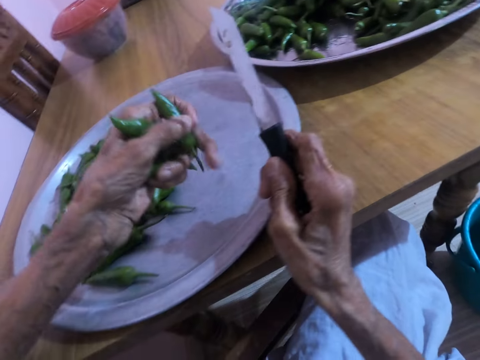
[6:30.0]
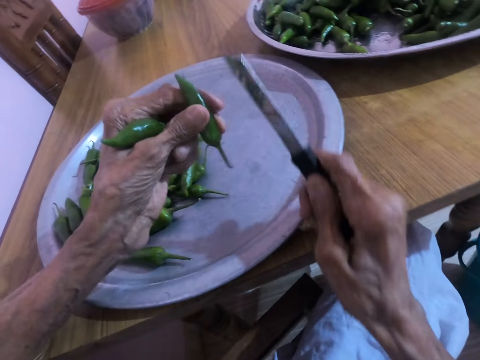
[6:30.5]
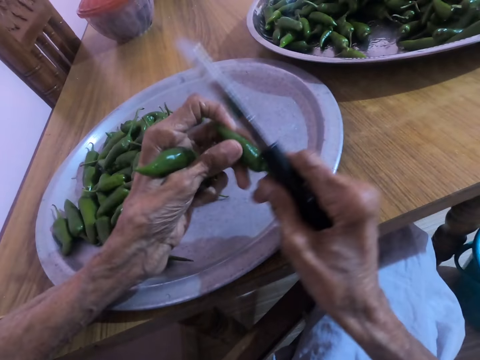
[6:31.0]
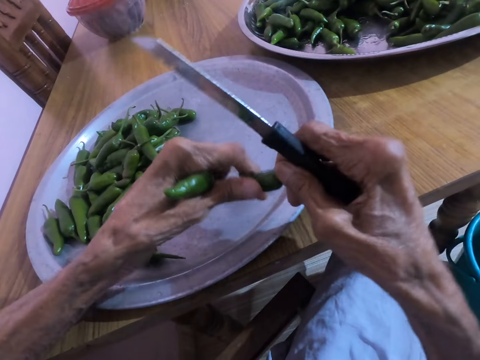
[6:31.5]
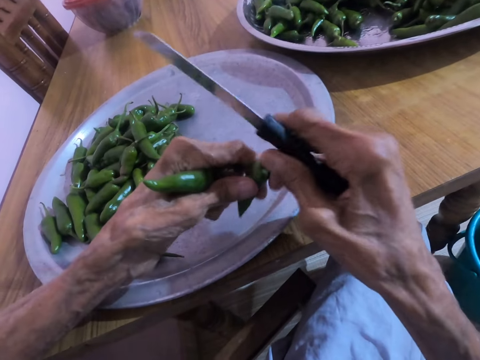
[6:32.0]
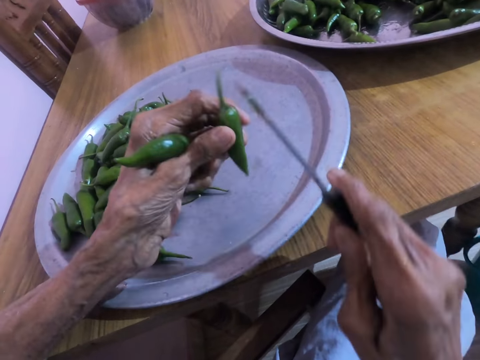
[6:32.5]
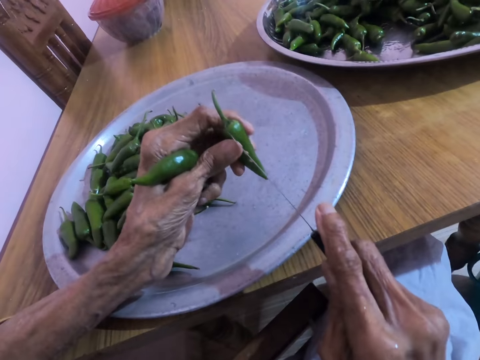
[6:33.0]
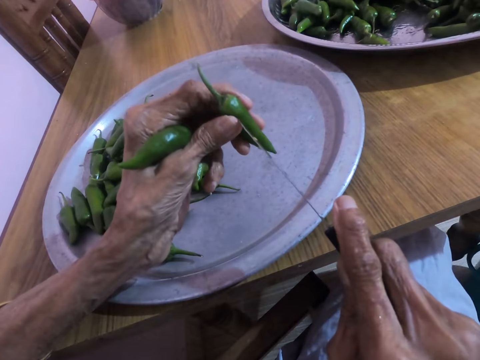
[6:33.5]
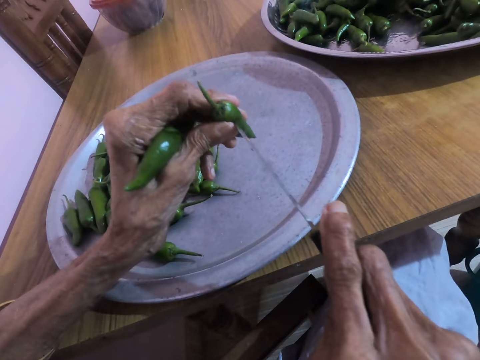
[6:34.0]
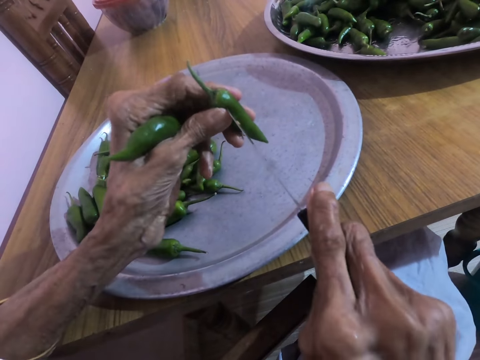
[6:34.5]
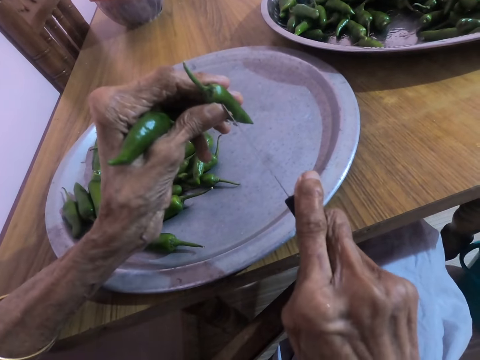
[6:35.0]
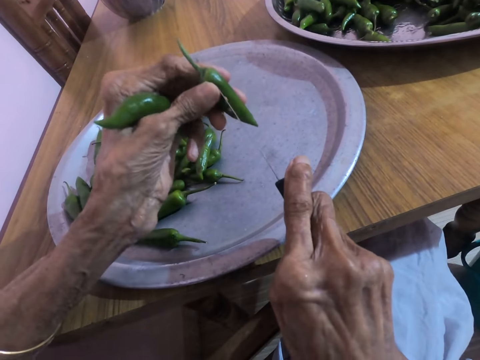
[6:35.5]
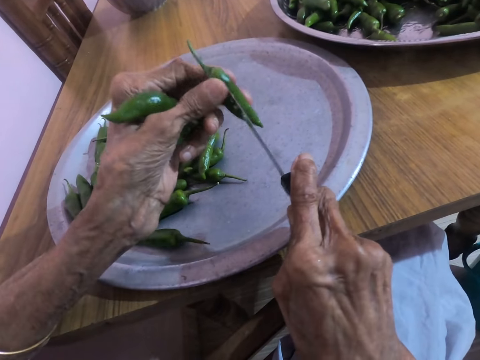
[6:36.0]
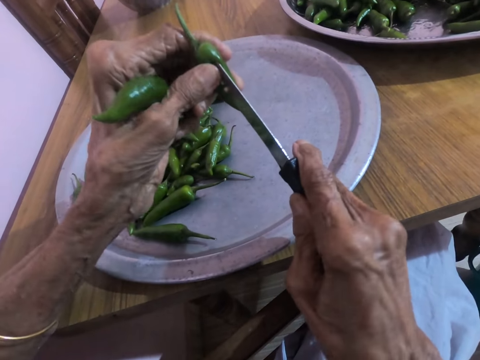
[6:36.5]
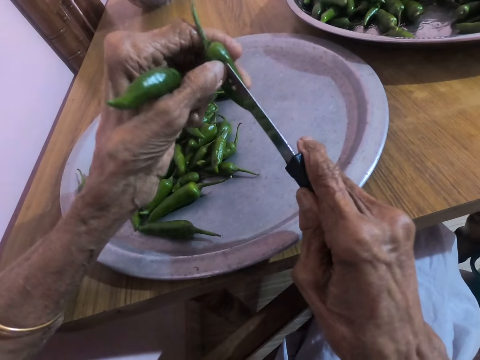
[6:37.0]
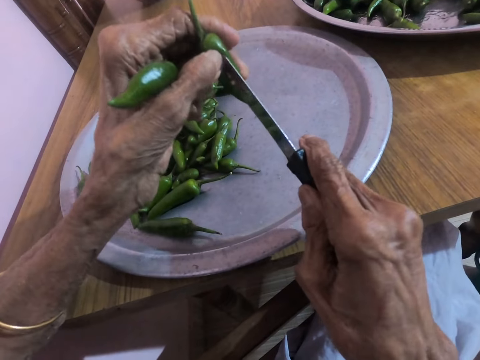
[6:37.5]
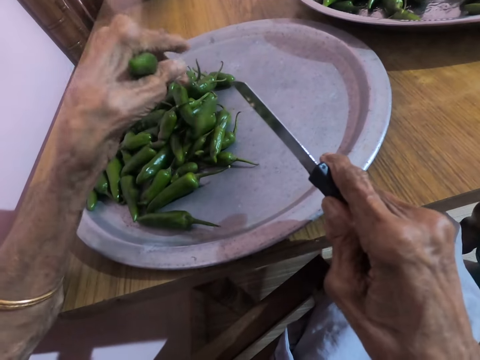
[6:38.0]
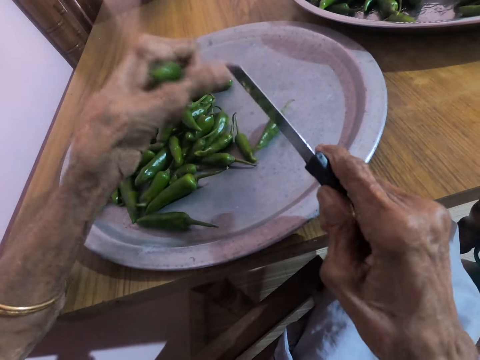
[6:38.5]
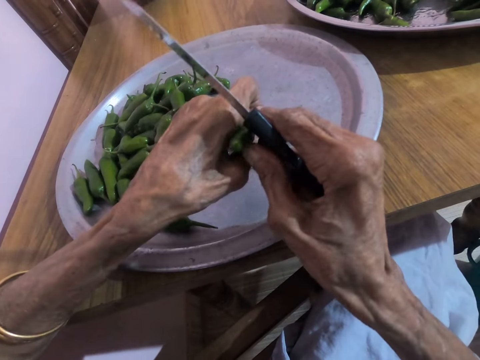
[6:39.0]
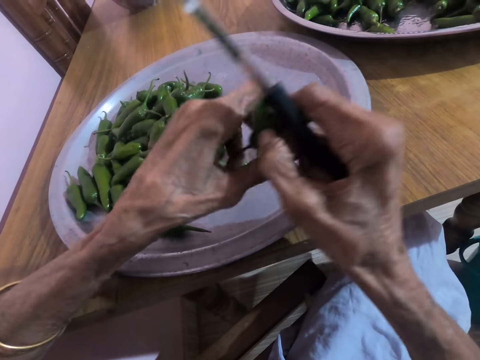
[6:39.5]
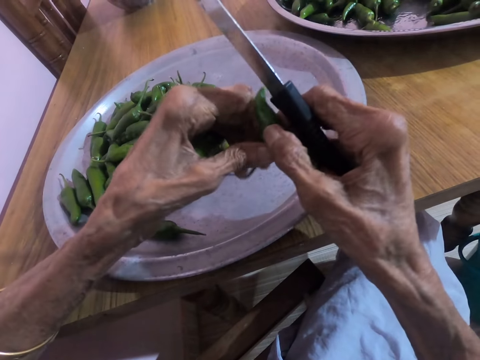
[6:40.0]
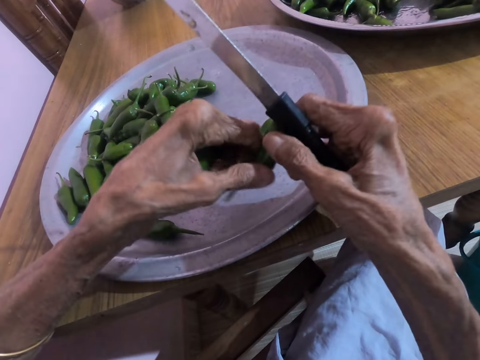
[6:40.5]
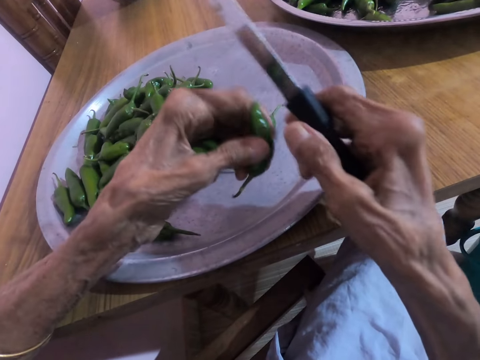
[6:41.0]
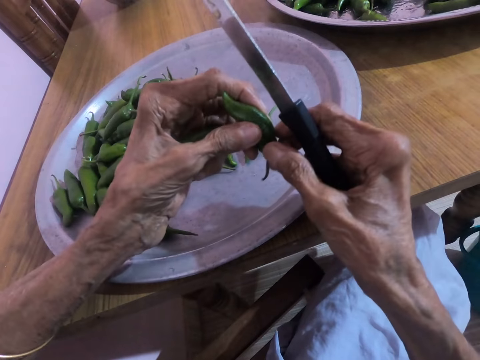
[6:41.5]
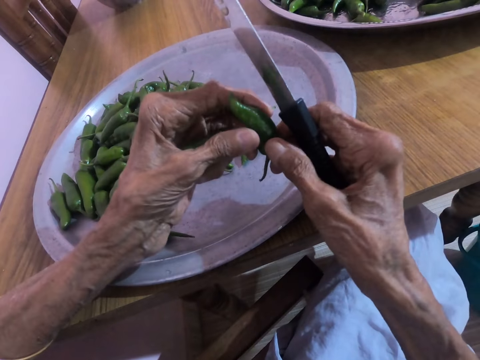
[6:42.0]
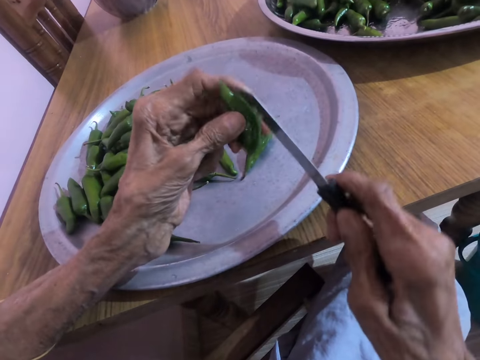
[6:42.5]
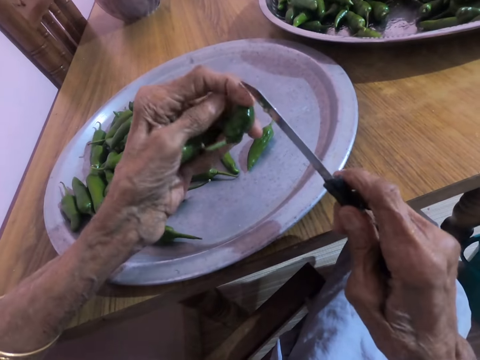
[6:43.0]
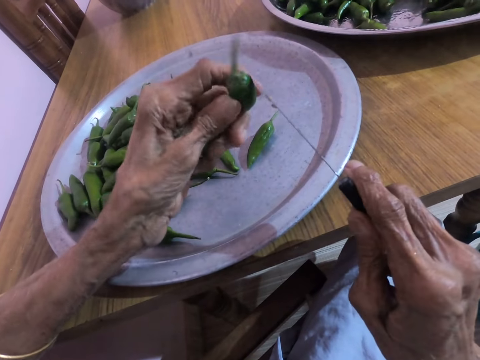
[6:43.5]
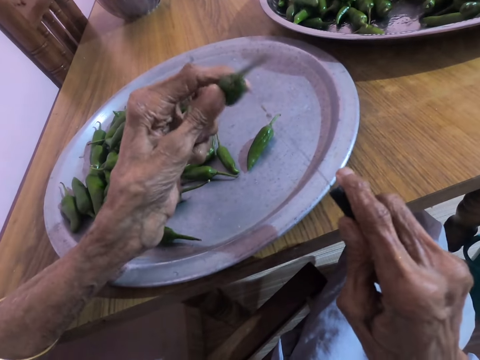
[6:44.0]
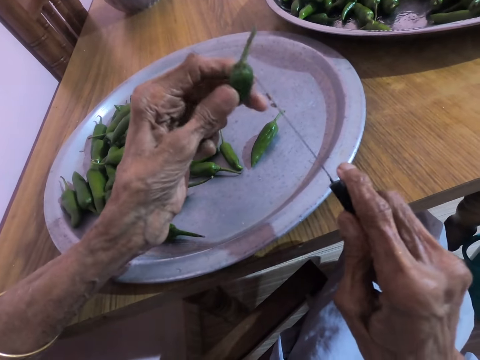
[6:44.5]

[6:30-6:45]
The camera wearer cuts the side of a green scotch bonnet in his left hand with the knife in his right hand. He drops the green scotch bonnet in the tray on the table with his left hand. He touches the green scotch bonnet in his left hand with his right hand.

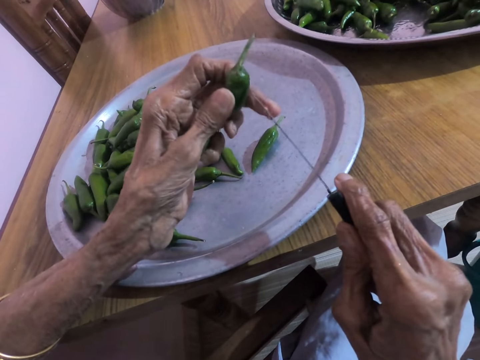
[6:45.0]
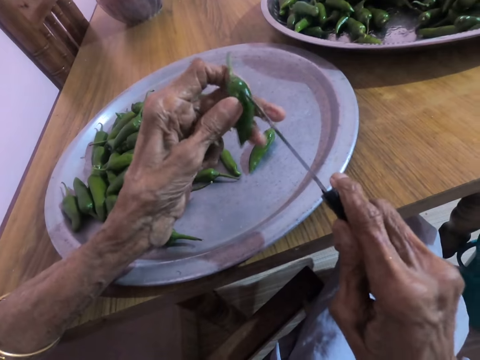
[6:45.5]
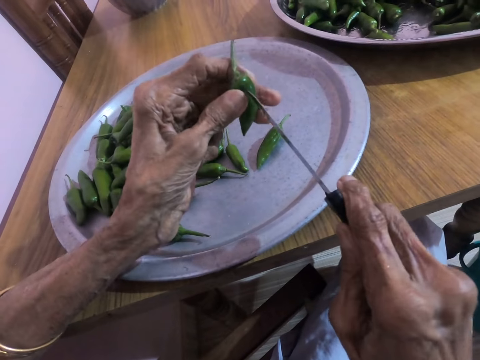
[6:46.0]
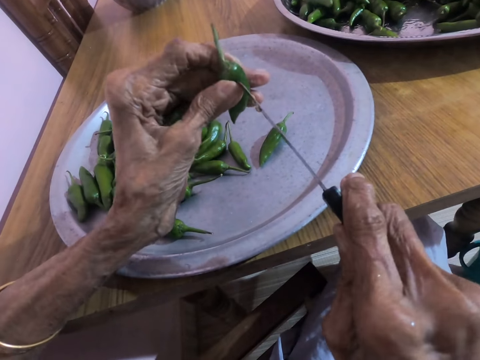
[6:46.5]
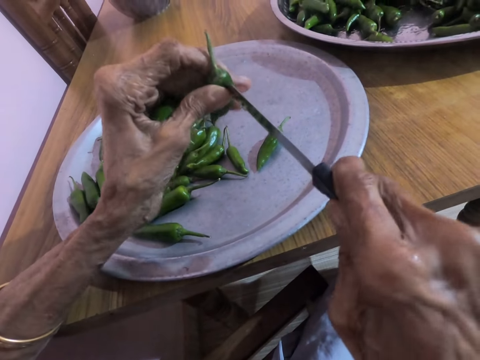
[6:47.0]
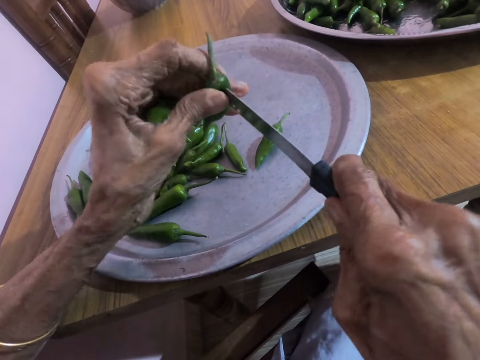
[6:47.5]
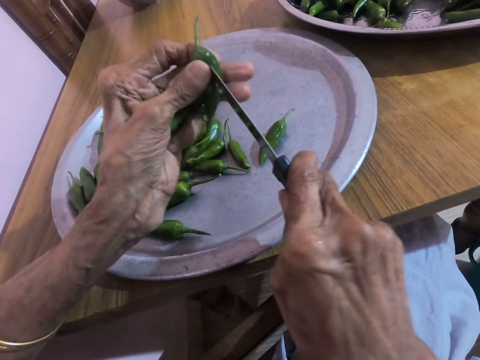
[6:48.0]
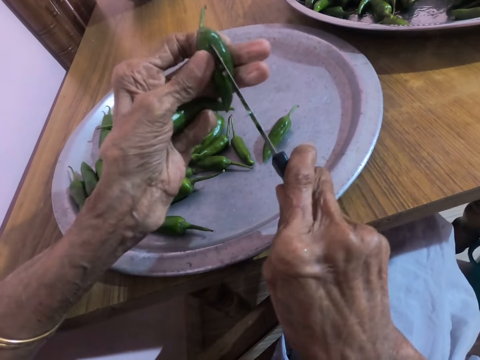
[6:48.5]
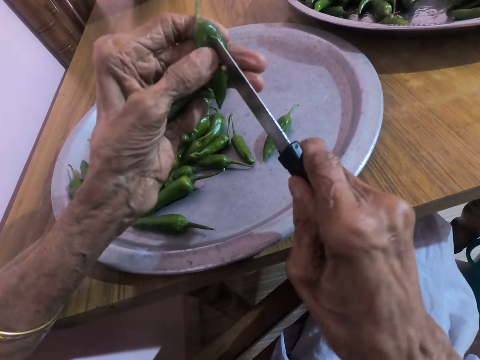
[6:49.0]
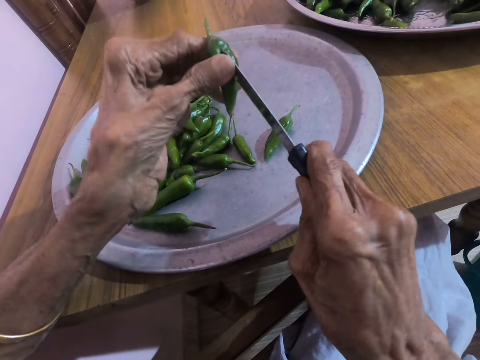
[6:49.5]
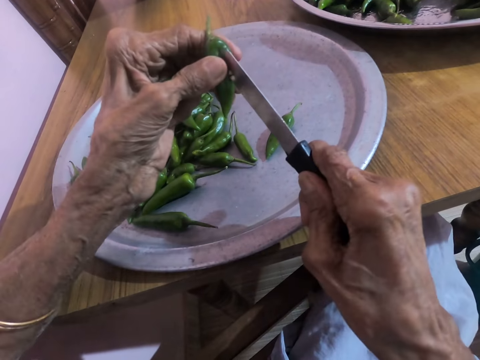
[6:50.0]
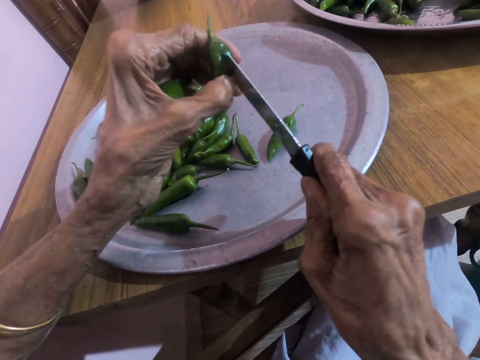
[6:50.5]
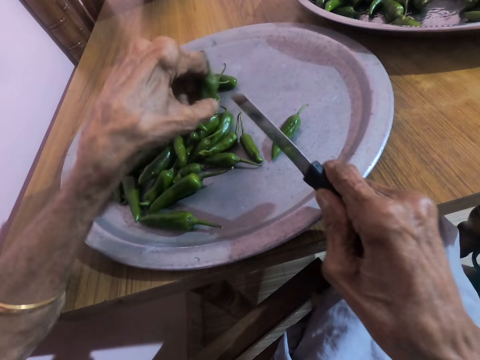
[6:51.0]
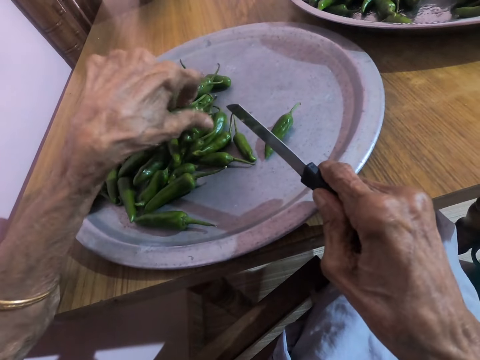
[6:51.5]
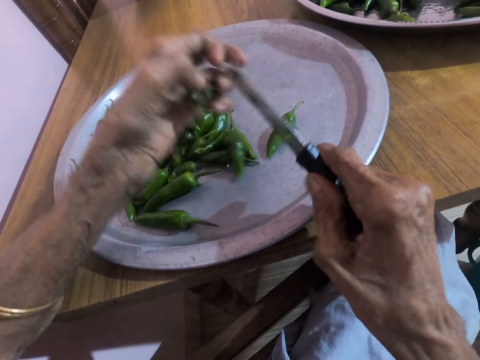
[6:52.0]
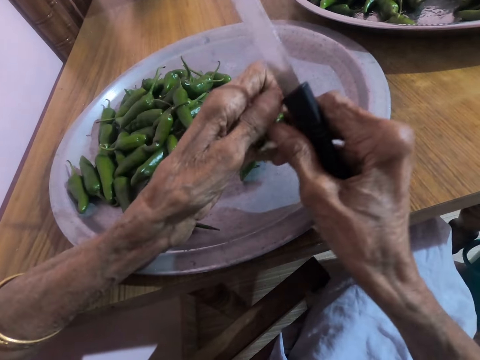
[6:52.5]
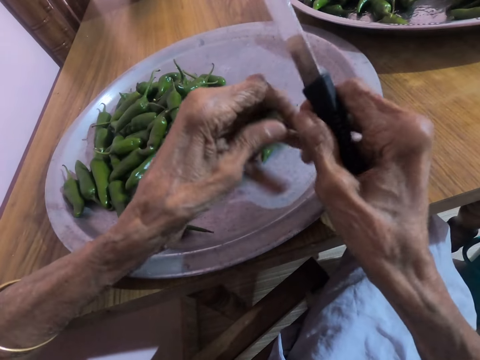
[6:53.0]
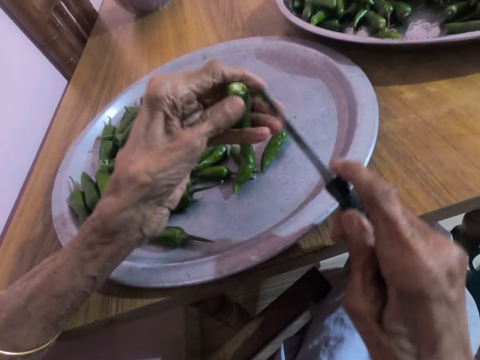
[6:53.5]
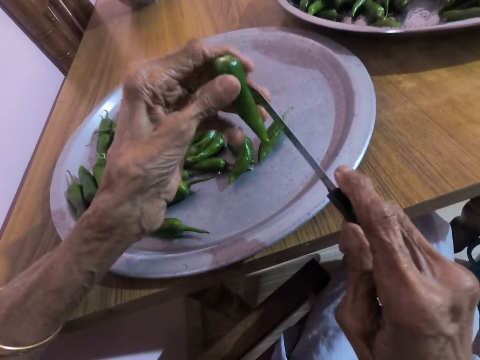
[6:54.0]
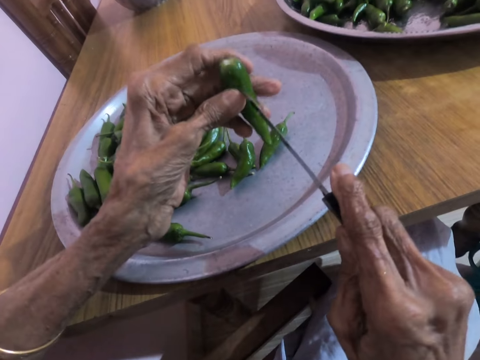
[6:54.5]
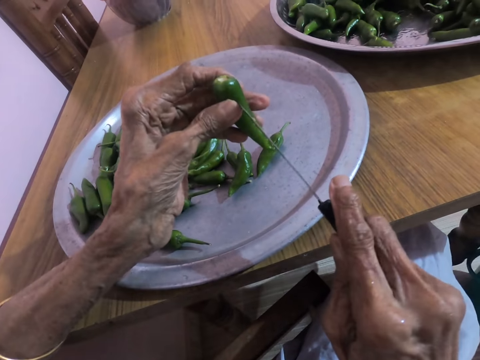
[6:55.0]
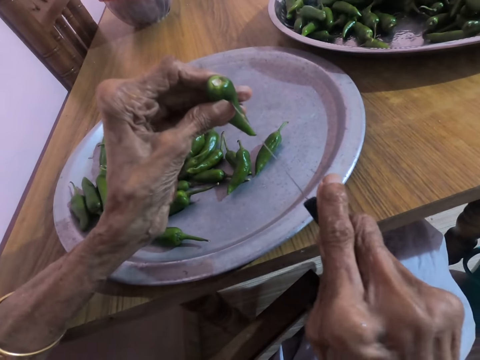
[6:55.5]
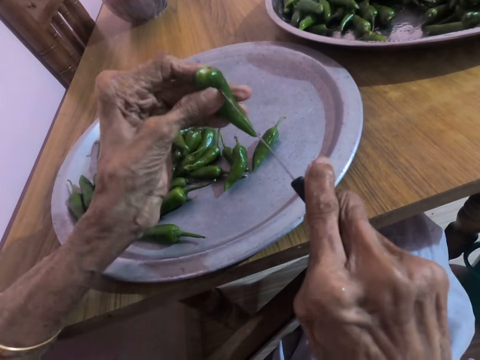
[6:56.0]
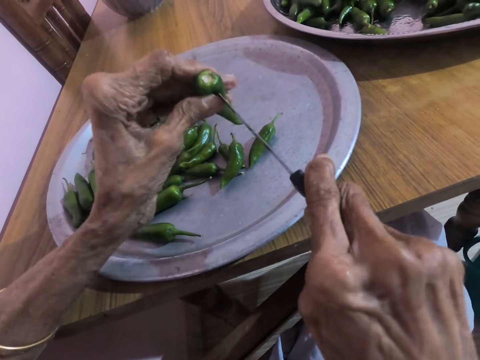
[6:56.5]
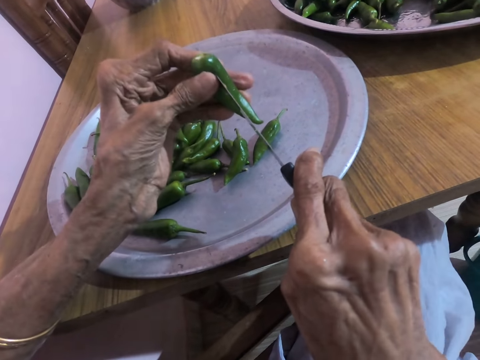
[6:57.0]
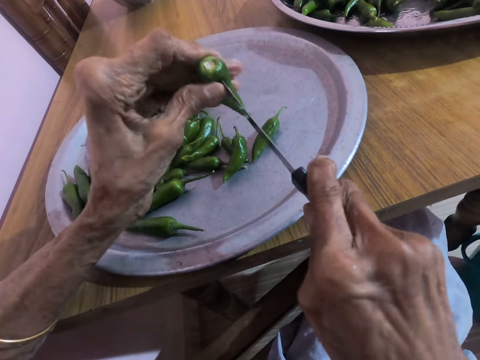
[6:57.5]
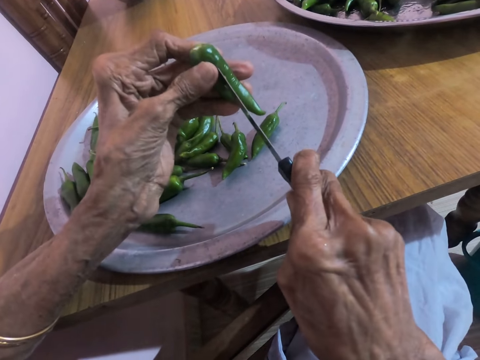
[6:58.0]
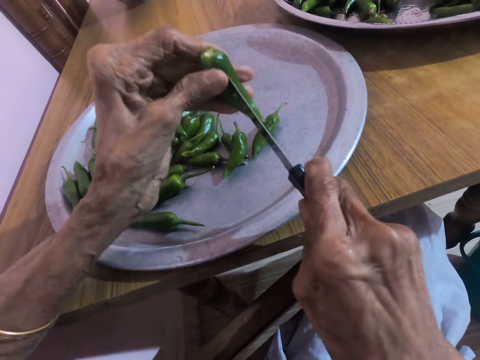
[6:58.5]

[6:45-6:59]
The camera wearer cuts the side of a green scotch bonnet in his left hand with the knife in his right hand. He drops the green scotch bonnet in the tray on the table with his left hand. He cuts the side of the green scotch bonnet in his left hand with the knife in his right hand.
